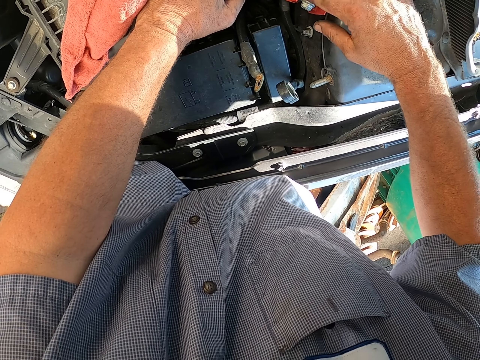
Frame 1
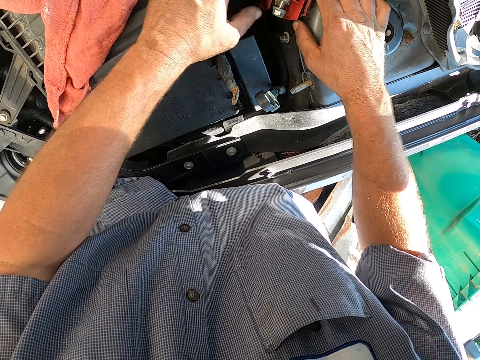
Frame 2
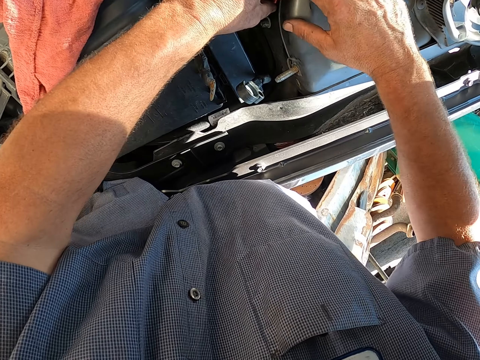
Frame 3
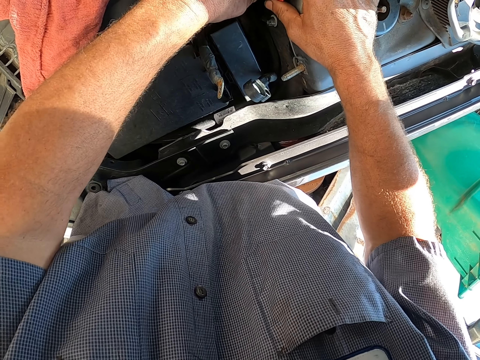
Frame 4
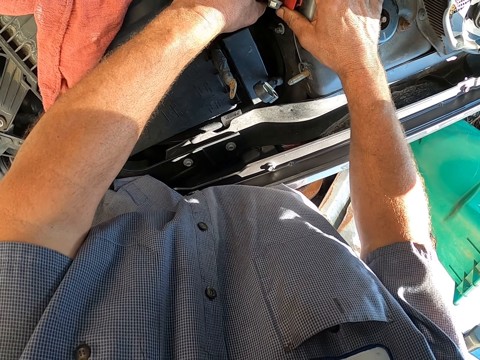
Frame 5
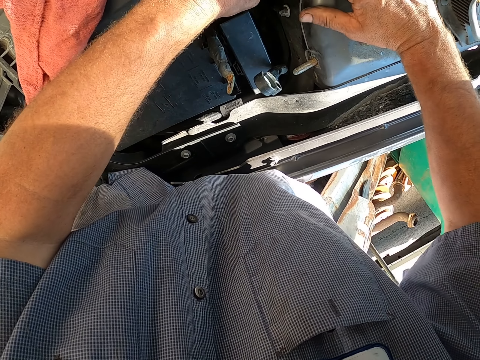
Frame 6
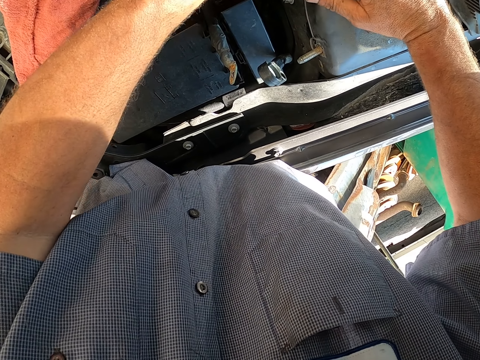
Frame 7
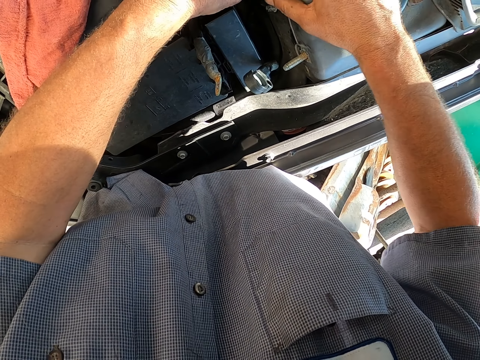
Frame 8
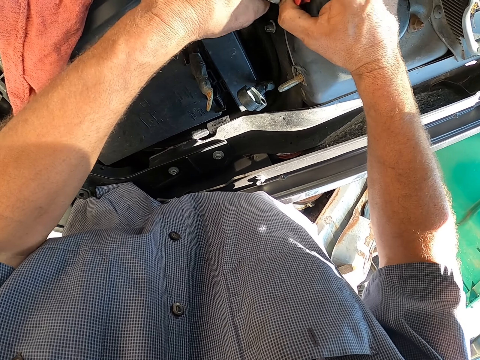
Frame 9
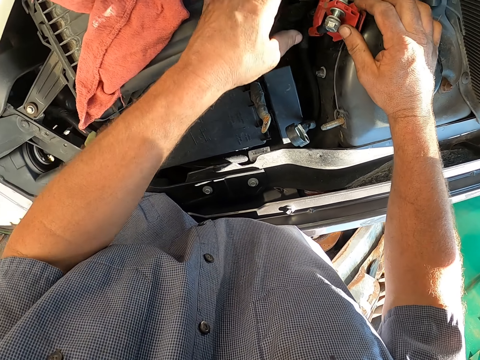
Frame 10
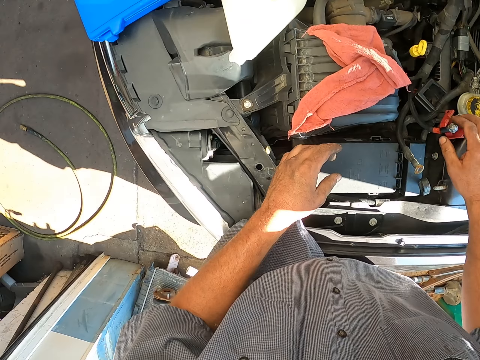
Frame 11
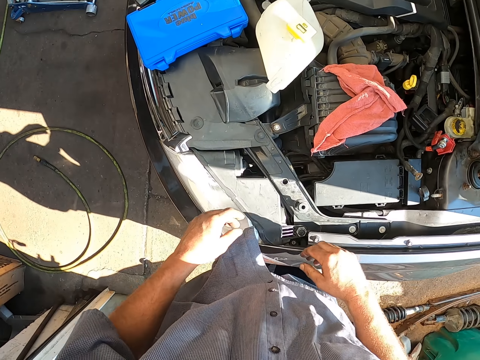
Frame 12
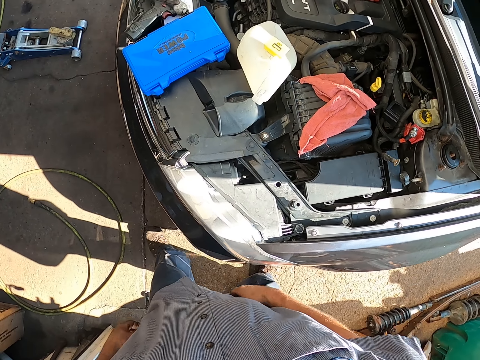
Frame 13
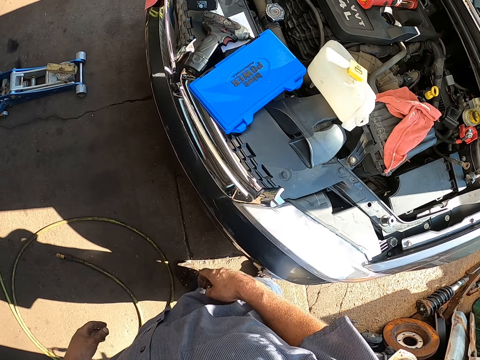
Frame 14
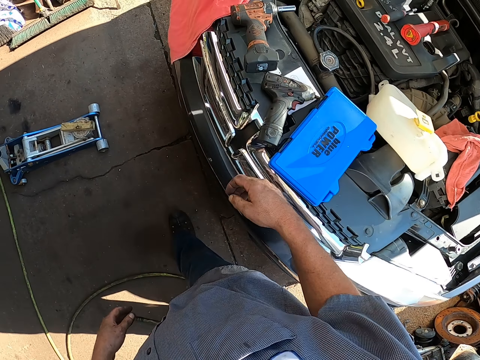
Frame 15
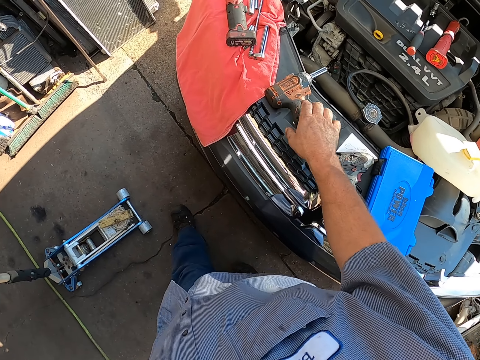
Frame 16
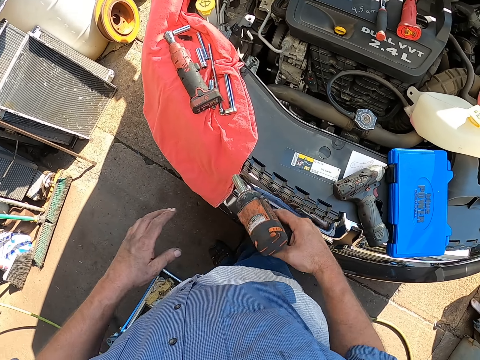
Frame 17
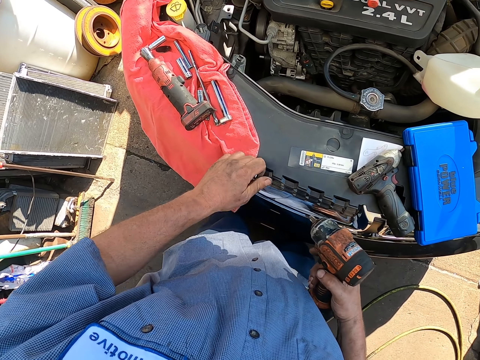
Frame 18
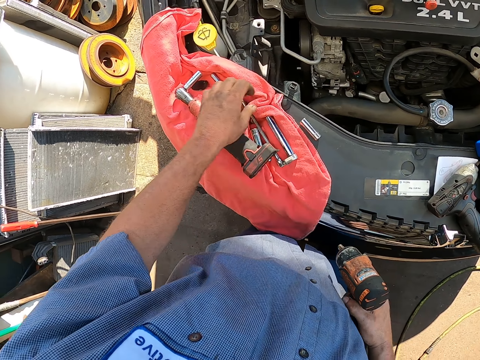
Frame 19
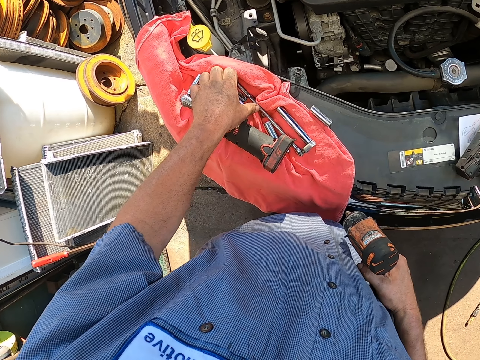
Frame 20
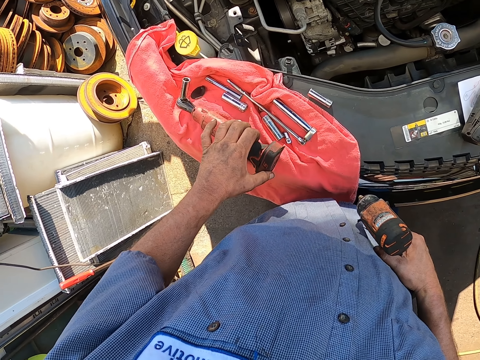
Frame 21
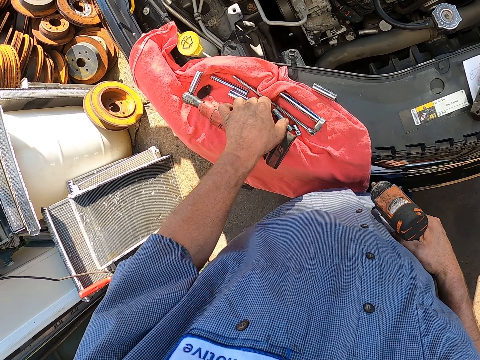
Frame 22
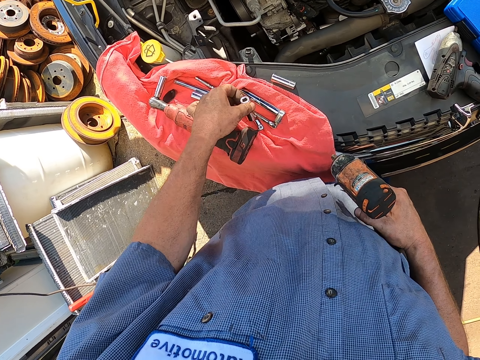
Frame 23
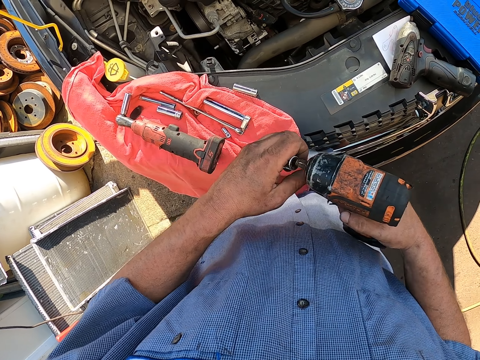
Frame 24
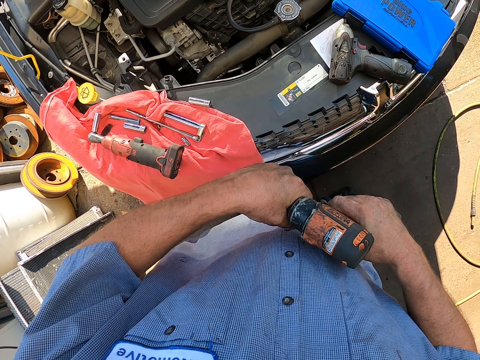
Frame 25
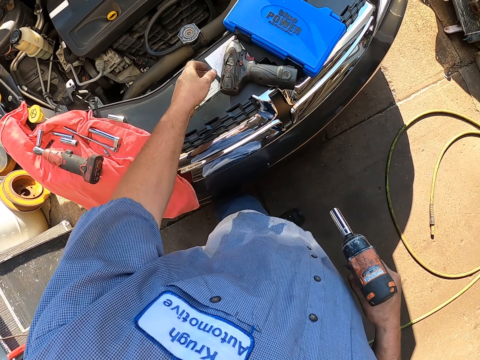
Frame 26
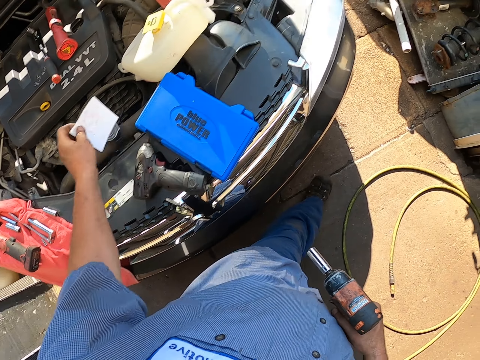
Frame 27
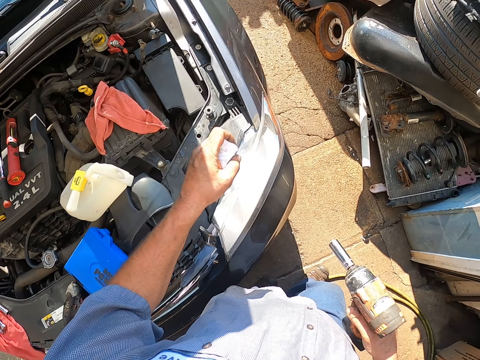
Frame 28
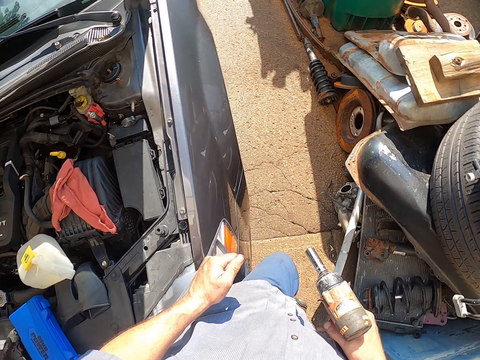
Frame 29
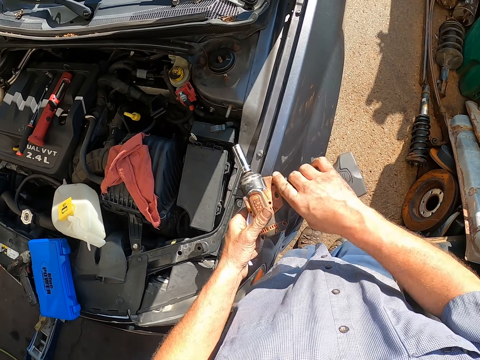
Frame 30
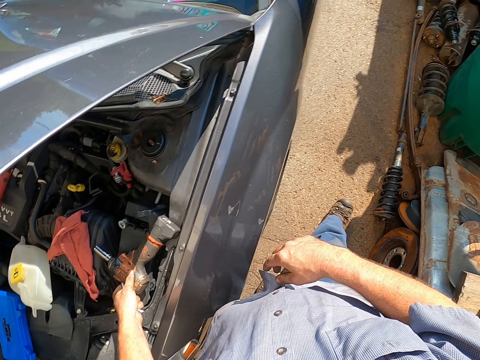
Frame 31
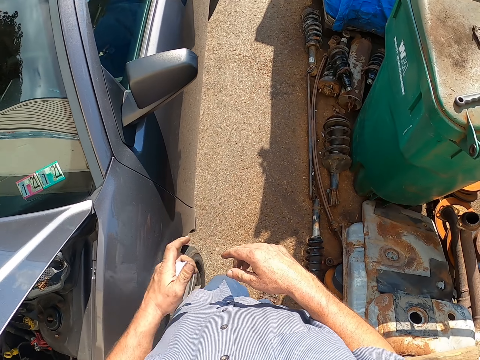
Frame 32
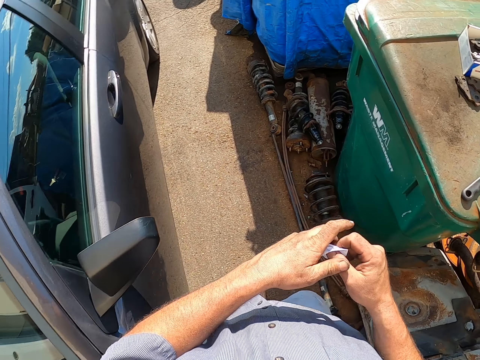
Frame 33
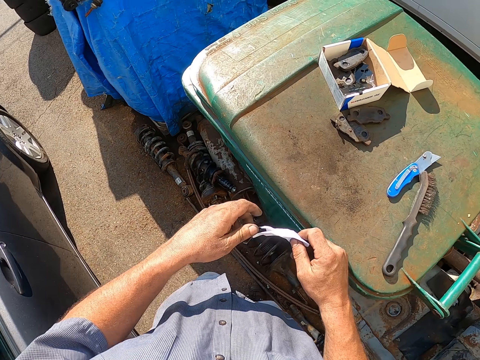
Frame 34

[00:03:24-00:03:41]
The camera wearer walks. They pick up the drill. They remove the drill chuck. They pick up a drill bit and fix the drill bit. They pick up a paper. They walk. They put down the drill.

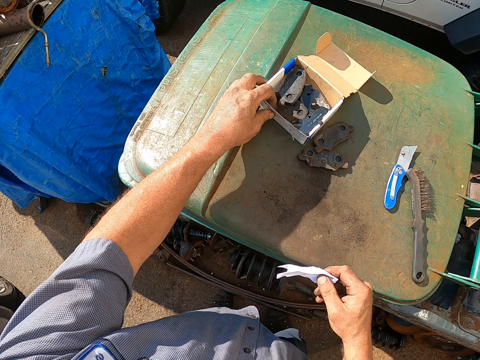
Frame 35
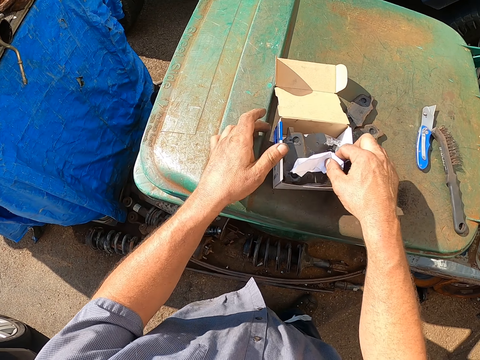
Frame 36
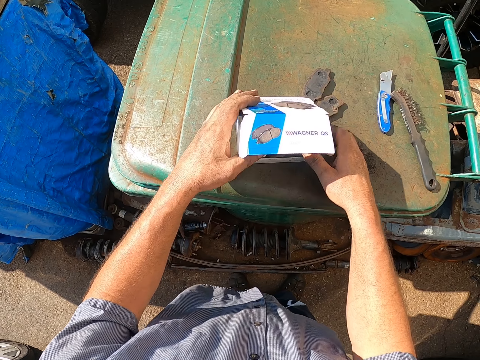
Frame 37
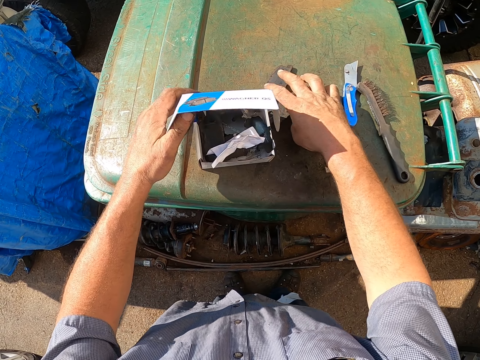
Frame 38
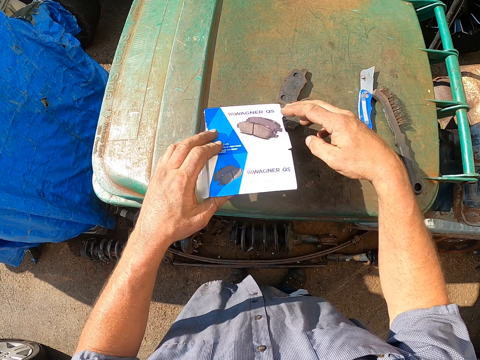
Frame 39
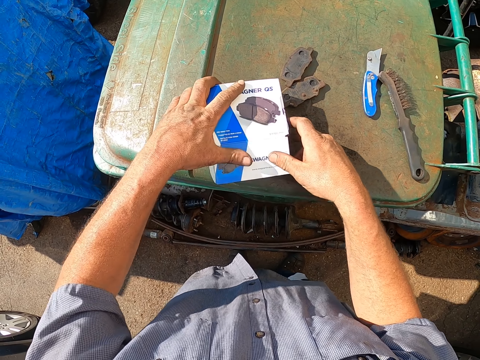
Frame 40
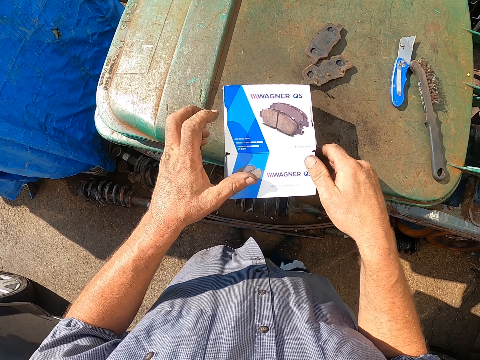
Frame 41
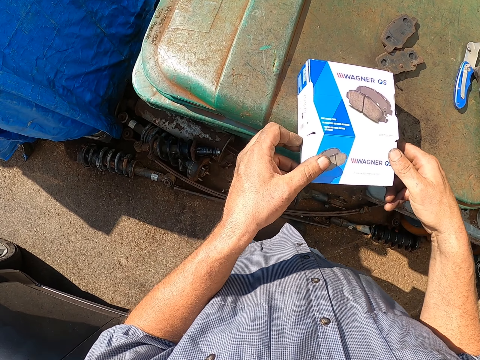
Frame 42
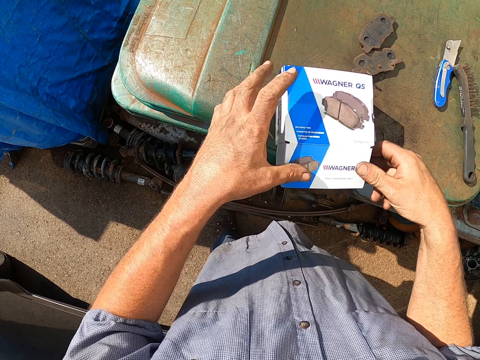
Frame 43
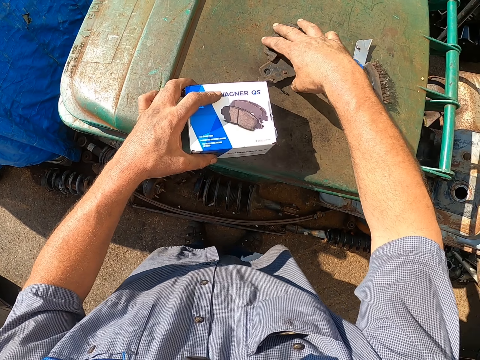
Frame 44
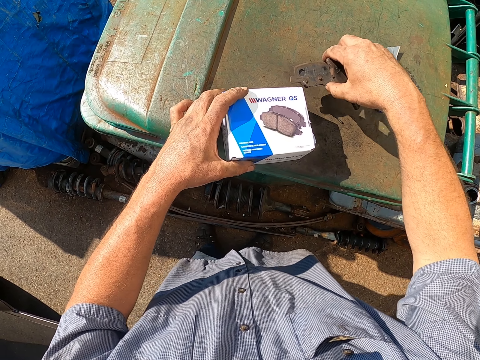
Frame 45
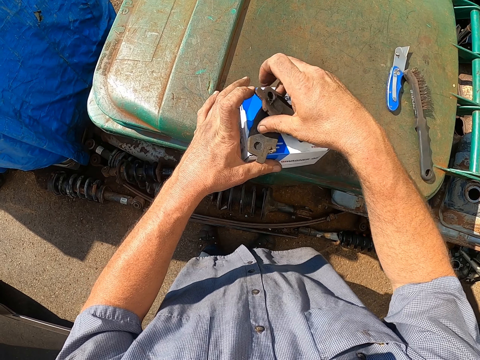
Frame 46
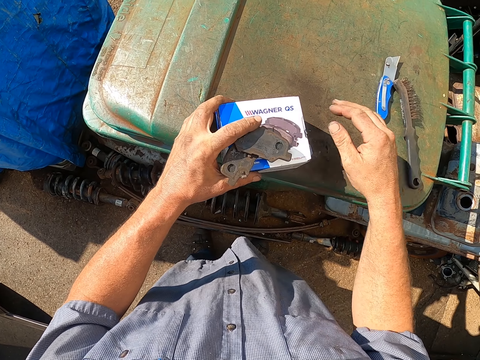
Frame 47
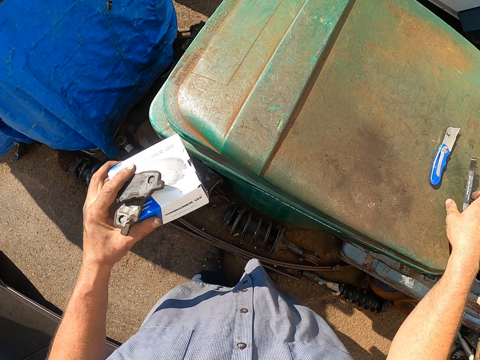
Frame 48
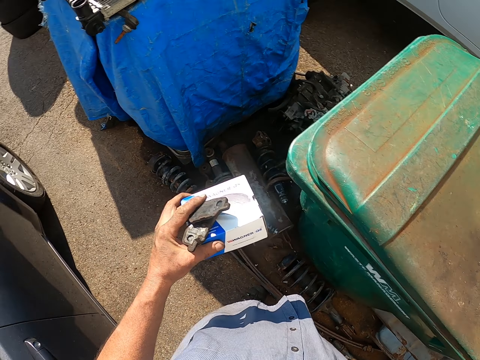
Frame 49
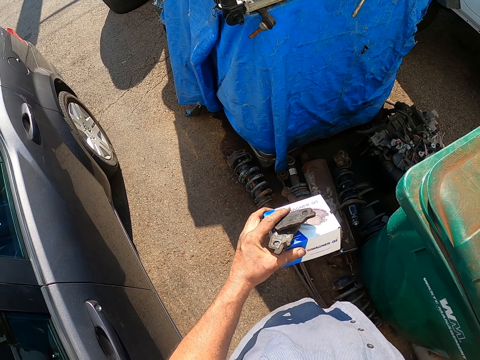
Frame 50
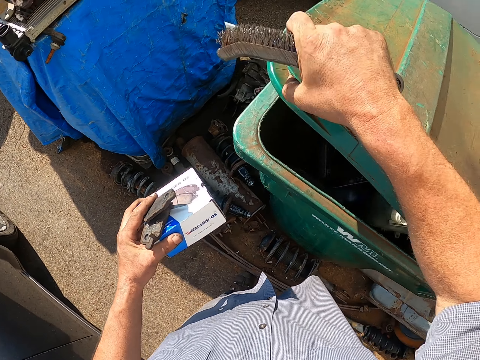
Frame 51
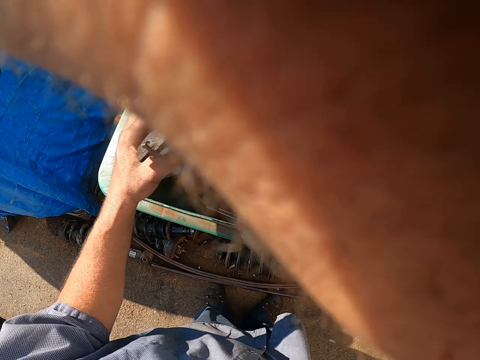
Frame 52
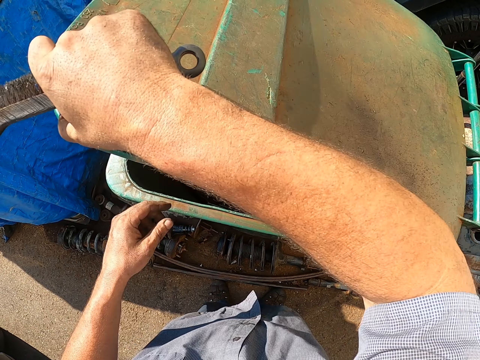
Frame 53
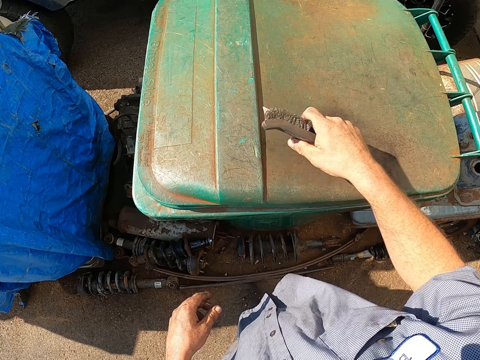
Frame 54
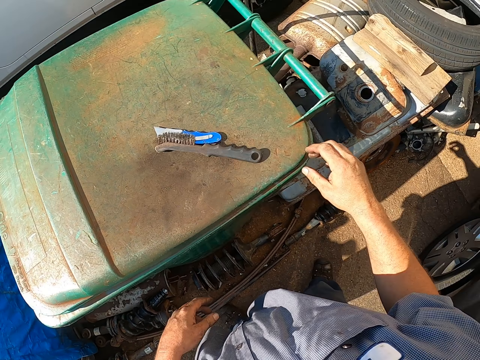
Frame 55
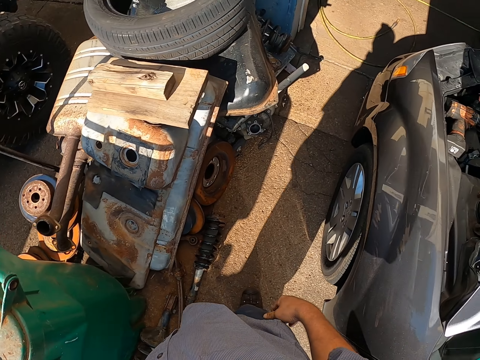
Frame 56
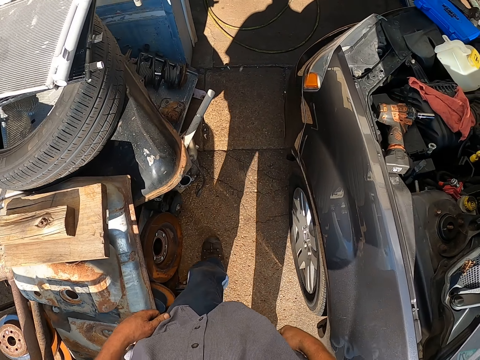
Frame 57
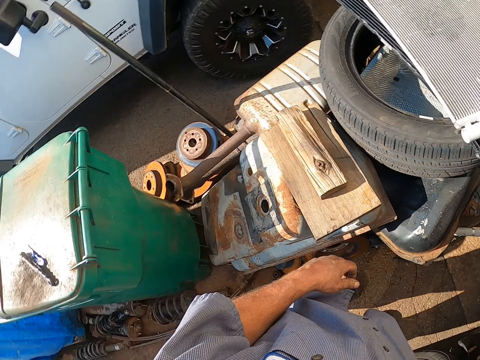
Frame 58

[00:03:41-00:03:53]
The camera wearer holds the paper with the right hand. They close the box of brake pads. They pull the box and put the paper in the box. They take the box with brake pads. They put something on the box. They pick up a brush. They open the bucket. They put the box with old brake pads in the dustbin. They close the bucket. They put down the brush.
